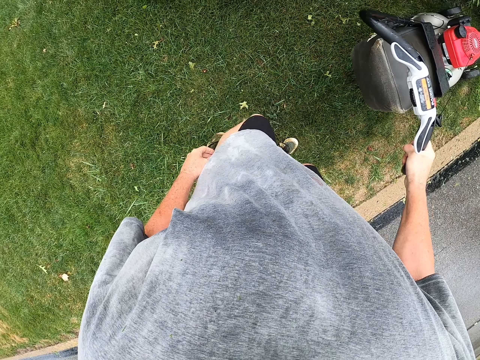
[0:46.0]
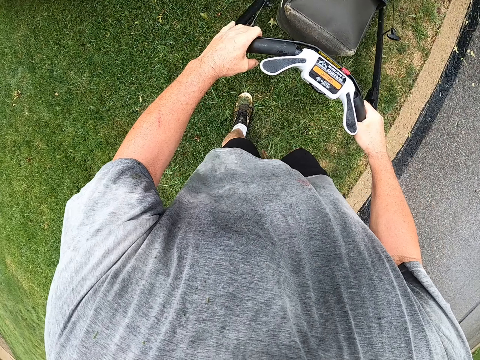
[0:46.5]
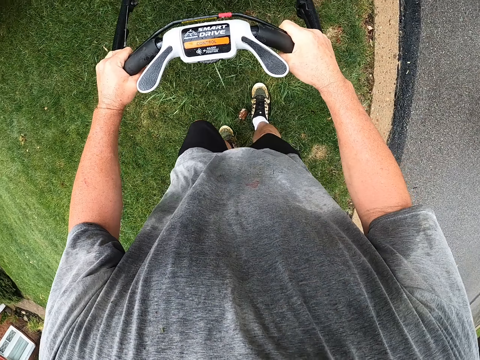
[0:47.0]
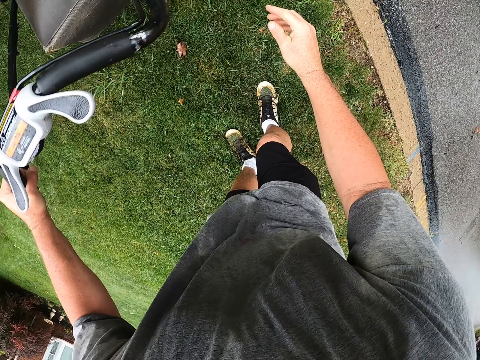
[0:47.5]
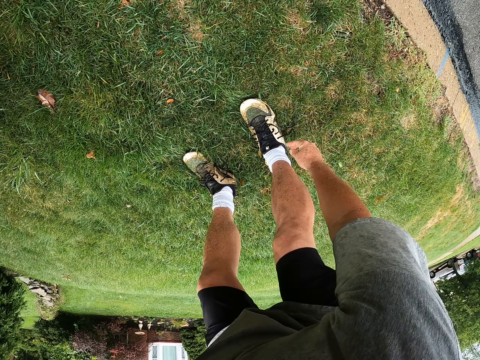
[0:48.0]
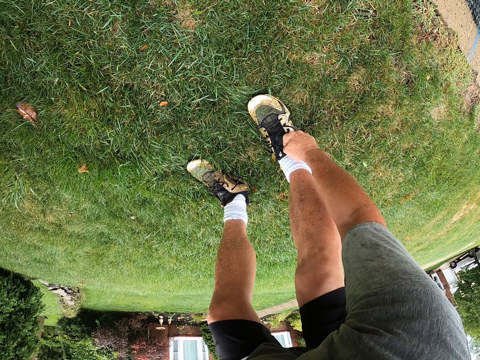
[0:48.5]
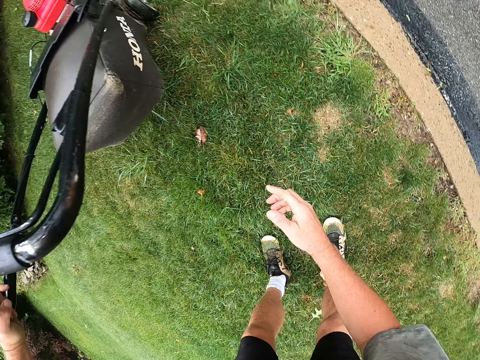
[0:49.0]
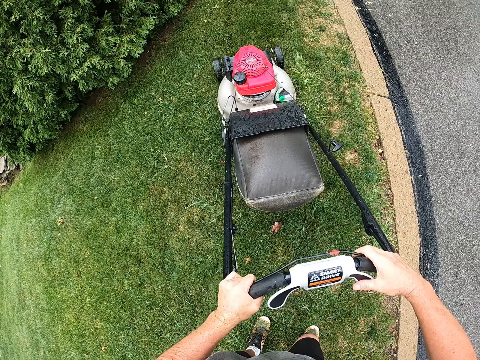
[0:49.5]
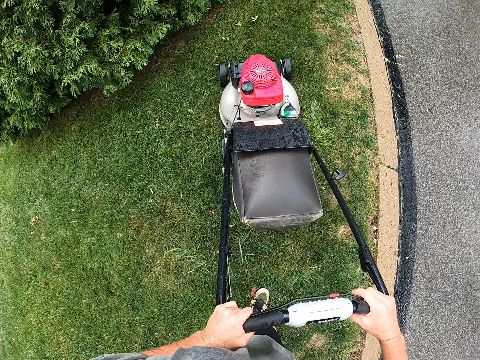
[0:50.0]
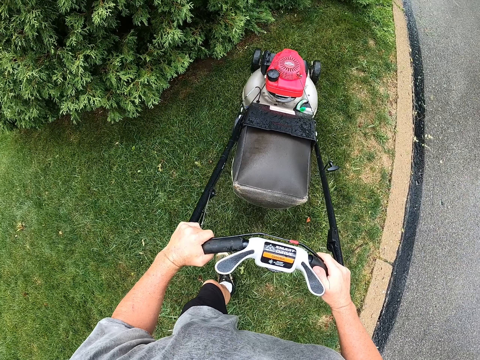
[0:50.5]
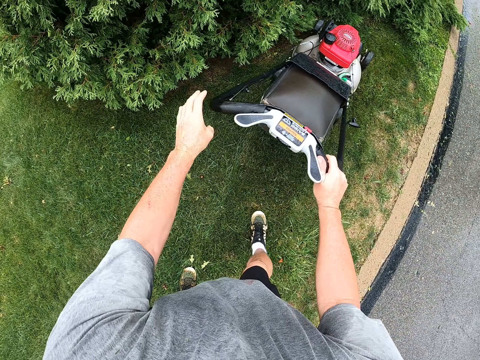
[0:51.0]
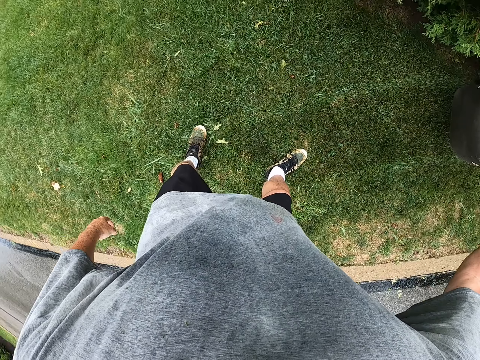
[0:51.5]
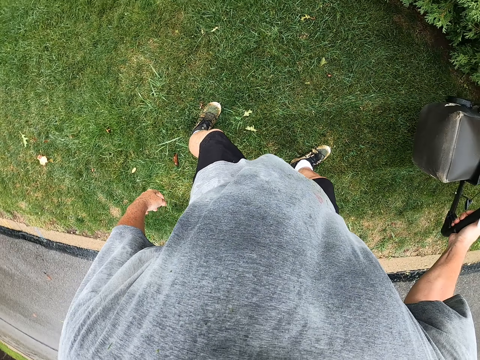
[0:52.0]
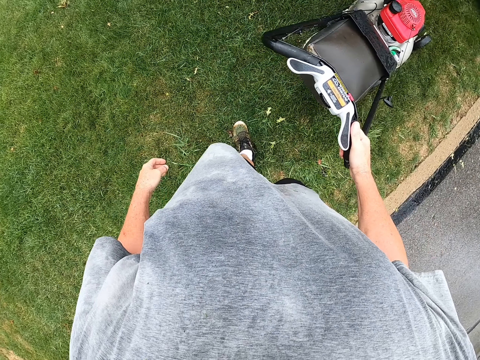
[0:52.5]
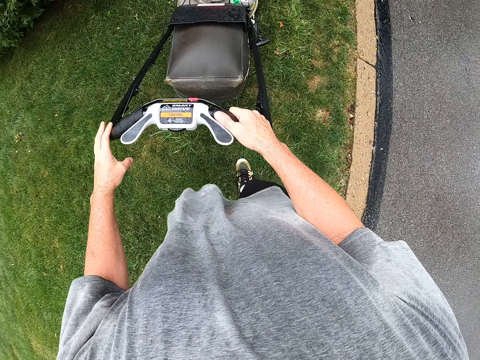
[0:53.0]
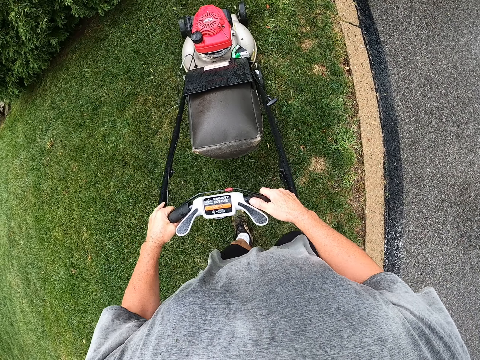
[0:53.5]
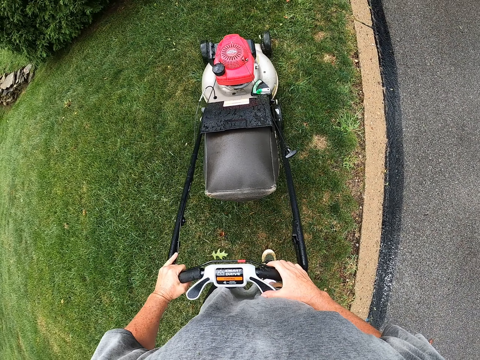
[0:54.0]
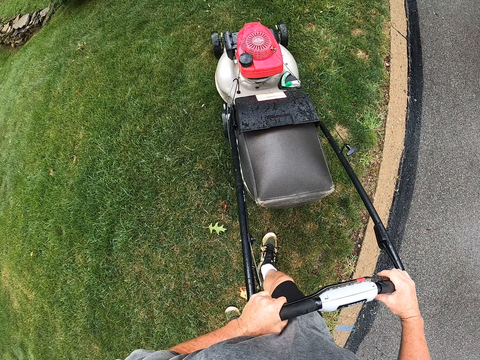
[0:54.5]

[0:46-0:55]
The camera wearer adjusts the shoelace. They trim the grass with the lawn mower.

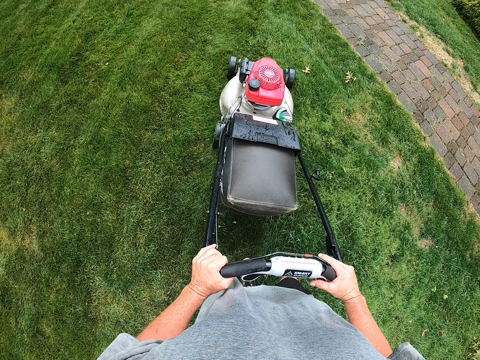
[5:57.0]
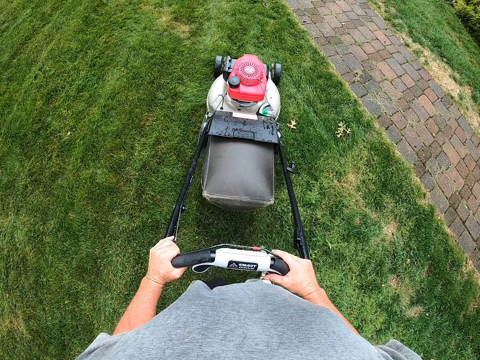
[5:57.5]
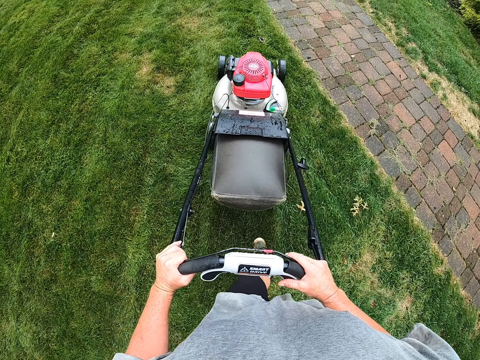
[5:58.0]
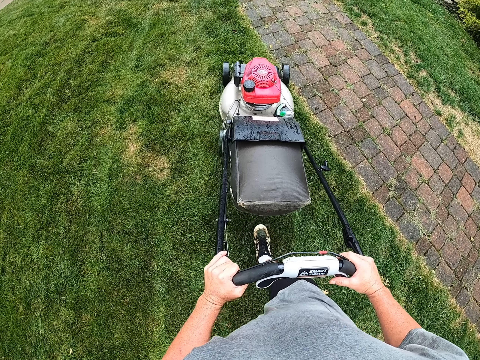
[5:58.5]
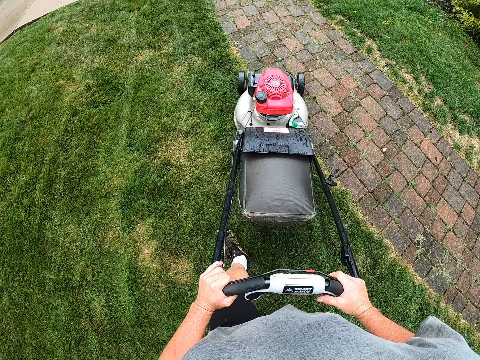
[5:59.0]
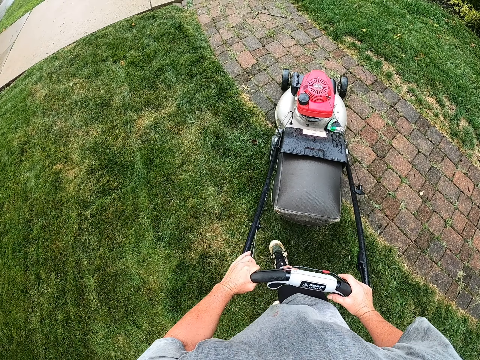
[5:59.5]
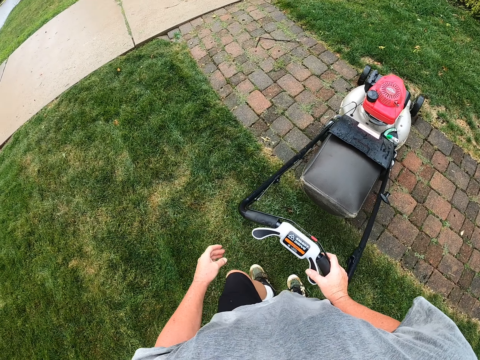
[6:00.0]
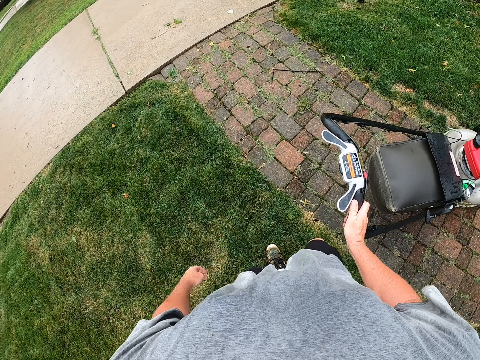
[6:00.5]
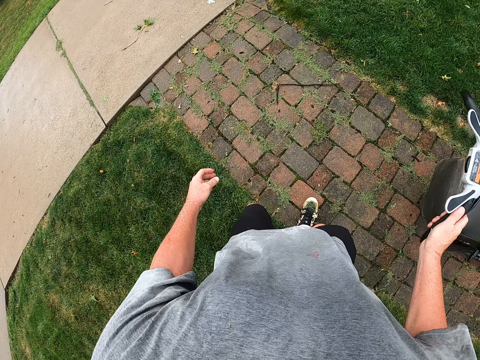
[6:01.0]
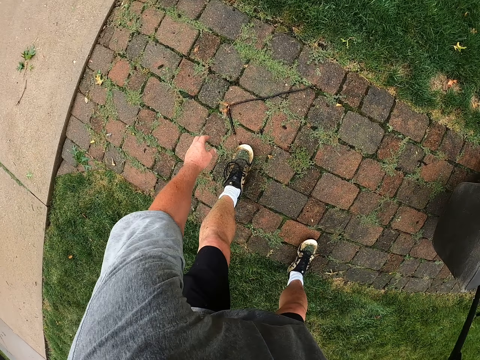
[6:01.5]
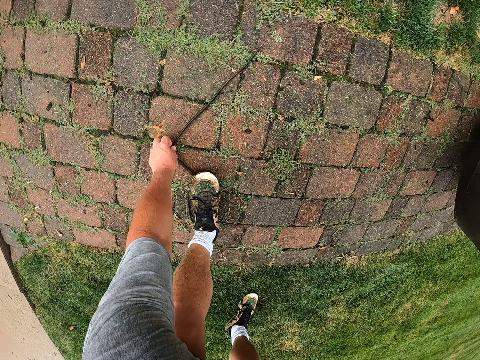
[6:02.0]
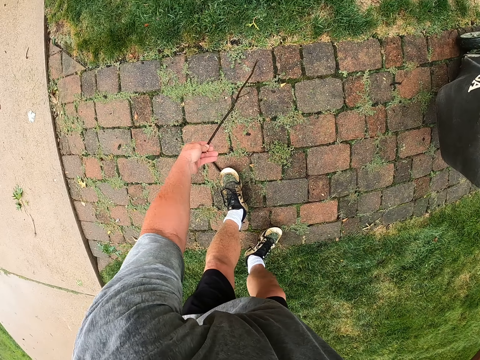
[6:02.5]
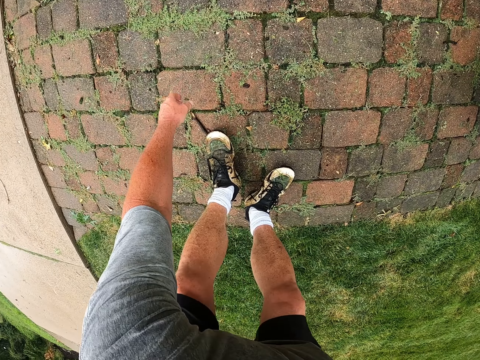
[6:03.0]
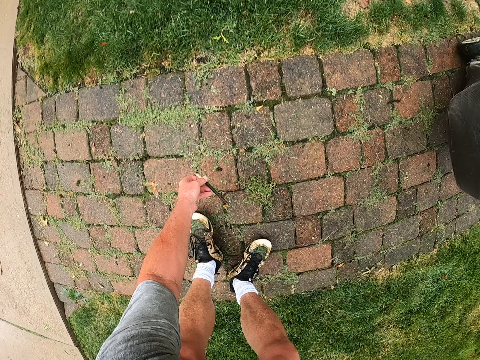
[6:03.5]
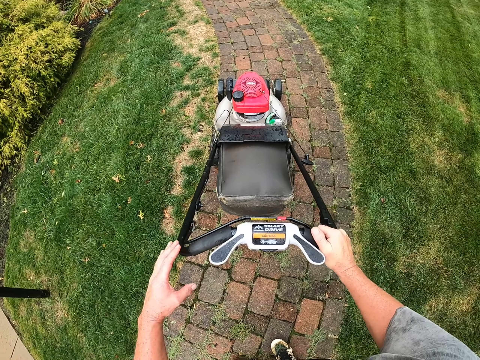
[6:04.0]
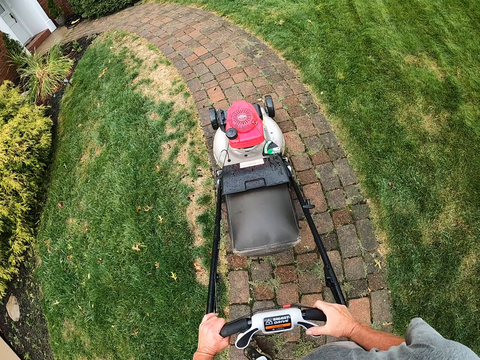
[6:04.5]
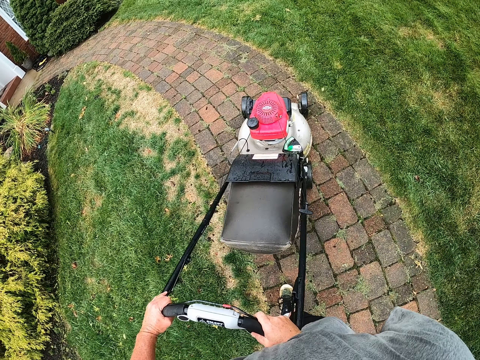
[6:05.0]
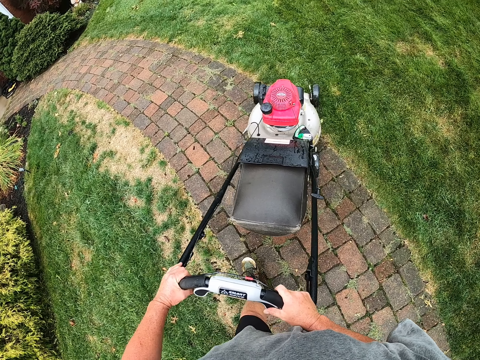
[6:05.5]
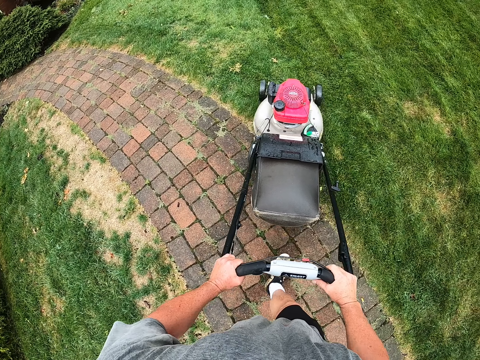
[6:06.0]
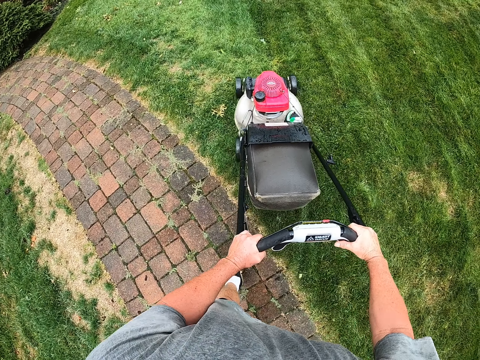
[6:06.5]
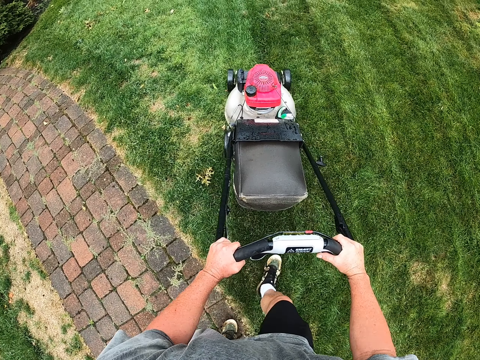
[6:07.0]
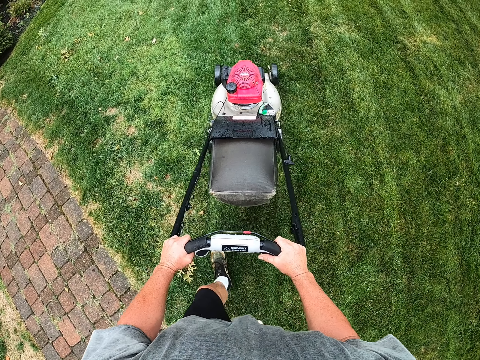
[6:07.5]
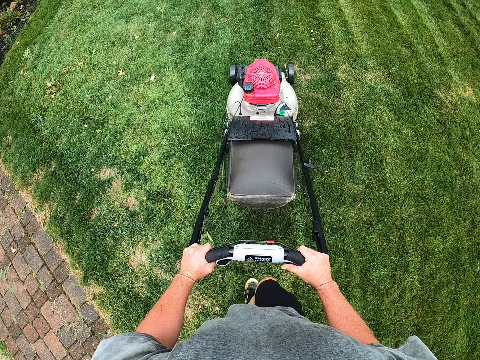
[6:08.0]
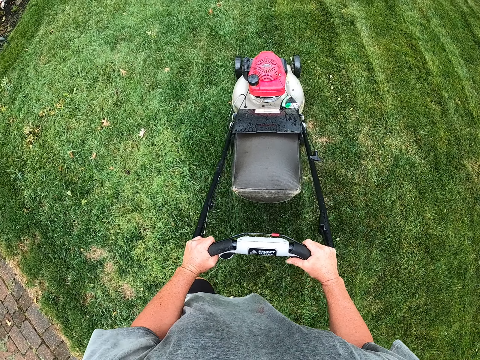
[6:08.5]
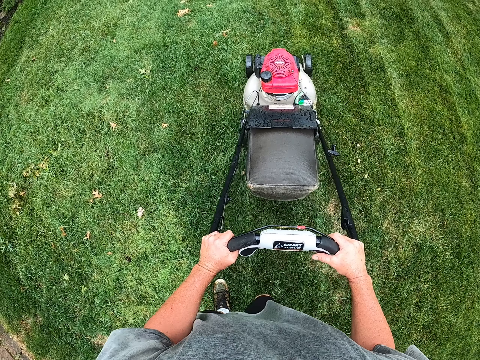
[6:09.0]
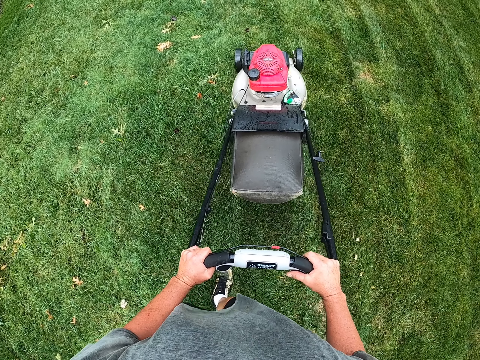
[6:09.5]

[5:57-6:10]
The camera wearer drives the grass cutter on the sidewalk. They pick up a stick. They drive the grass cutter on the grass.

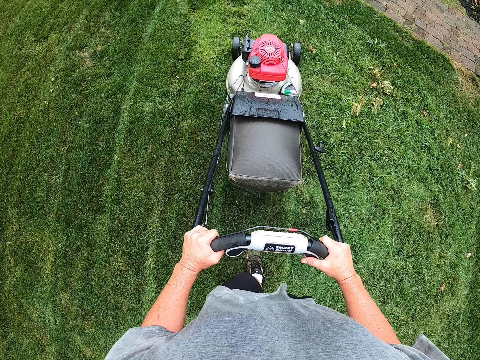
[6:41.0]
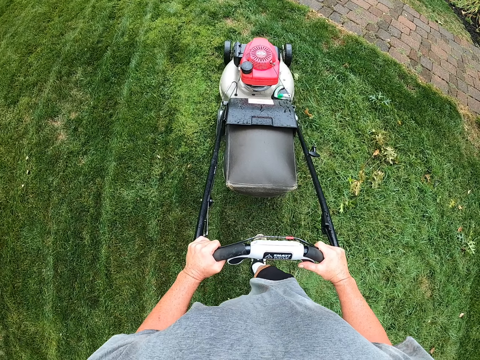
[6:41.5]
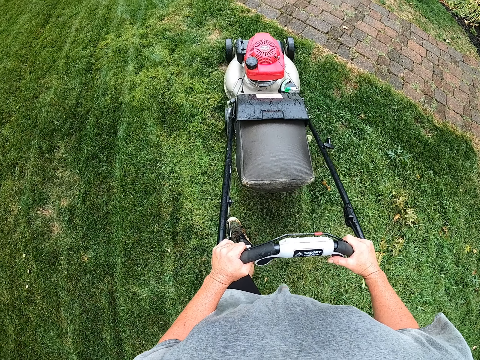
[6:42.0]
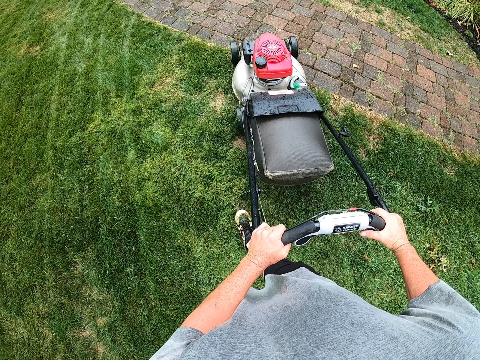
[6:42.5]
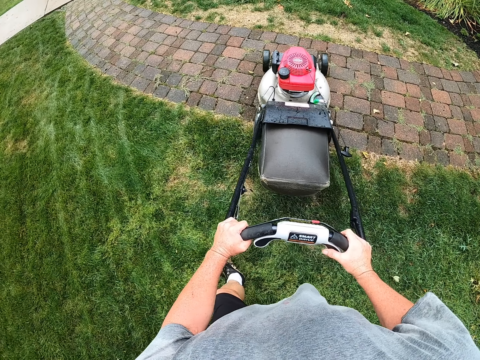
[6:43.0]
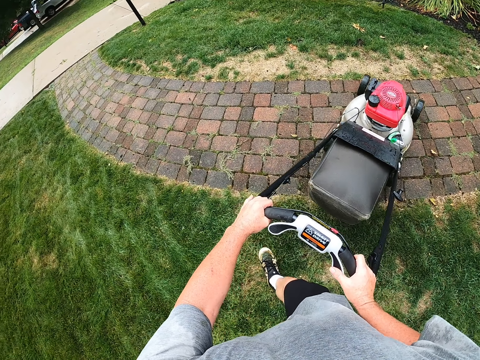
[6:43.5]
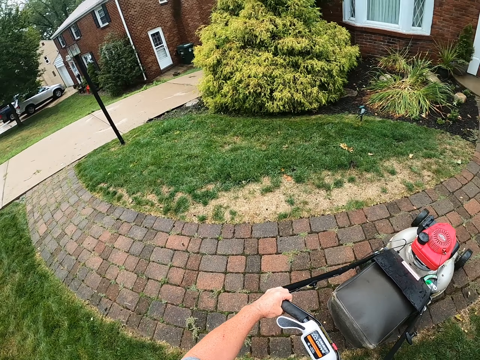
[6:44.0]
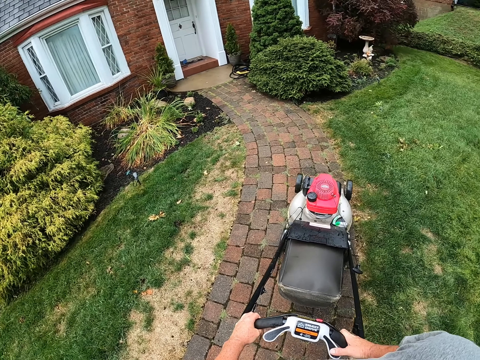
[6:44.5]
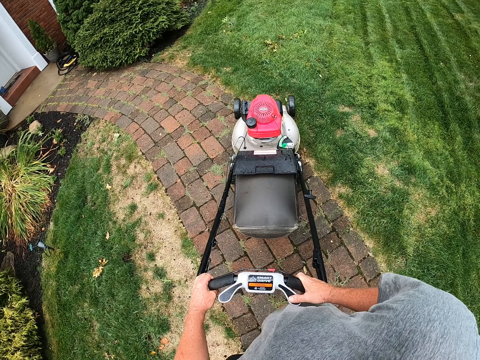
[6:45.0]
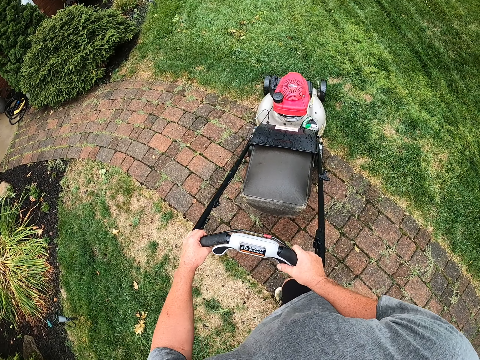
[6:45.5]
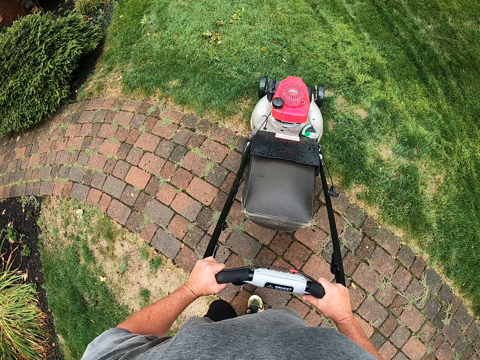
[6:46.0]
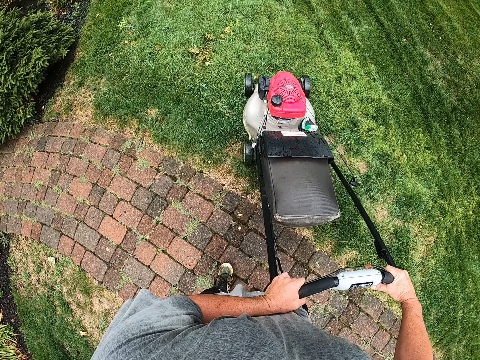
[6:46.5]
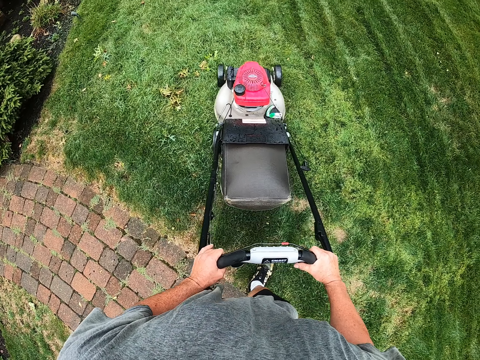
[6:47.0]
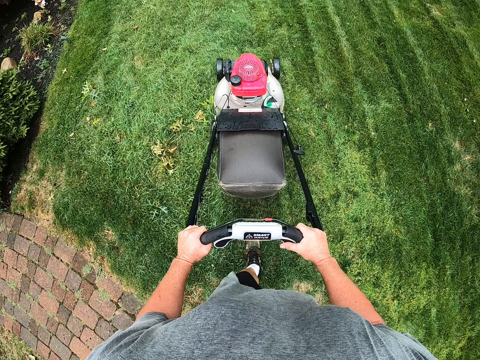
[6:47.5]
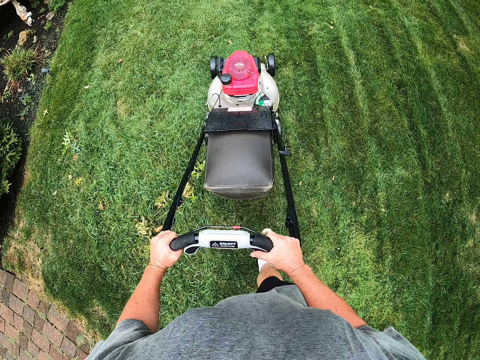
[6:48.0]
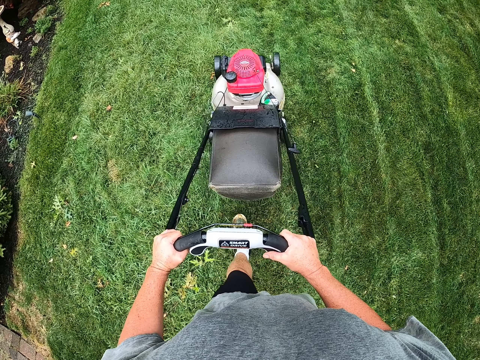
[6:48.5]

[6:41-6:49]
The camera wearer drives the grass cutter or lawn mower on the sidewalk. They drive the grass cutter on the grass. They cut the grass with the lawn mower.
